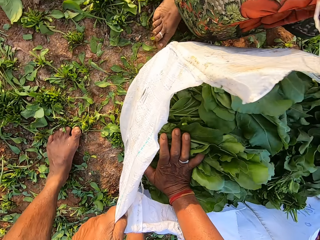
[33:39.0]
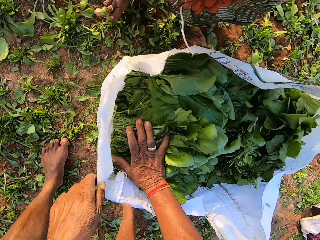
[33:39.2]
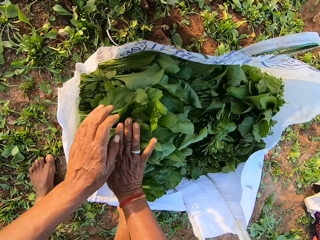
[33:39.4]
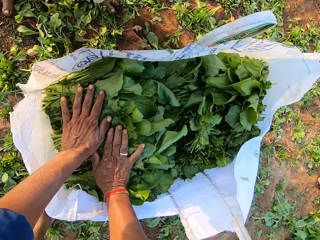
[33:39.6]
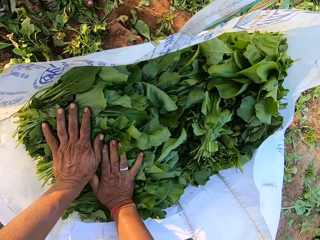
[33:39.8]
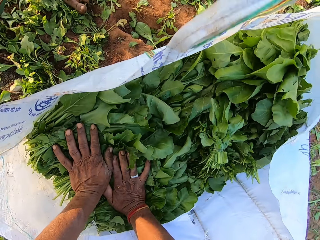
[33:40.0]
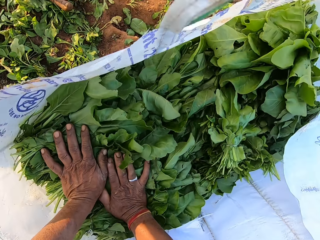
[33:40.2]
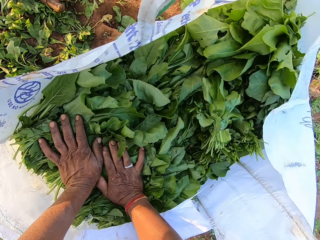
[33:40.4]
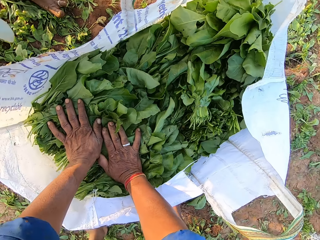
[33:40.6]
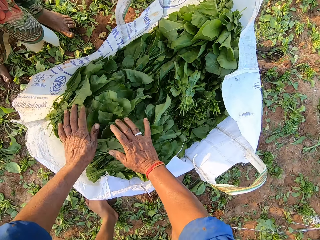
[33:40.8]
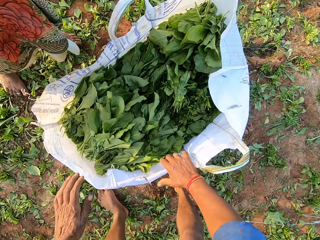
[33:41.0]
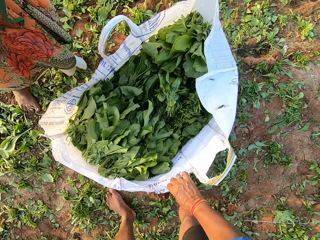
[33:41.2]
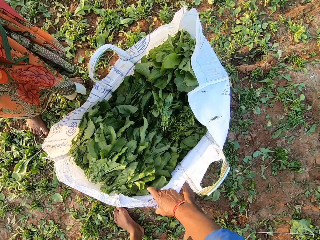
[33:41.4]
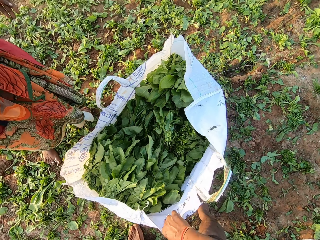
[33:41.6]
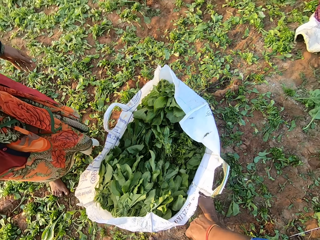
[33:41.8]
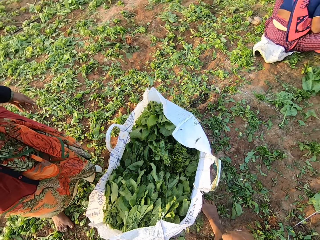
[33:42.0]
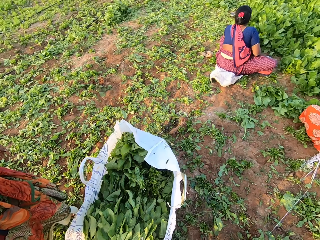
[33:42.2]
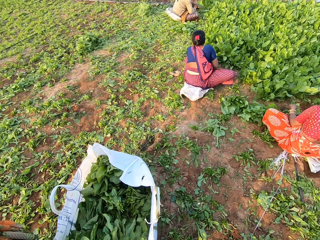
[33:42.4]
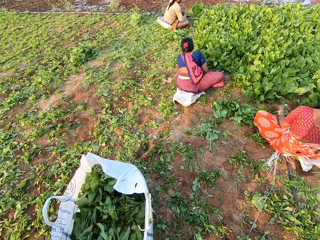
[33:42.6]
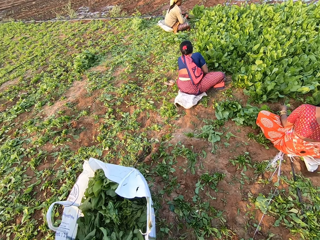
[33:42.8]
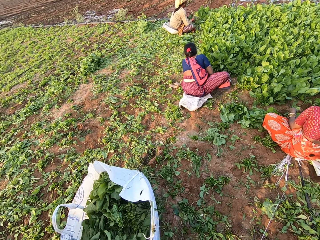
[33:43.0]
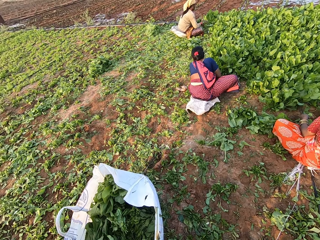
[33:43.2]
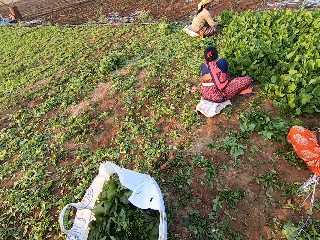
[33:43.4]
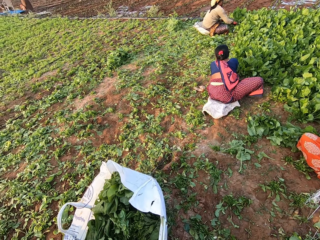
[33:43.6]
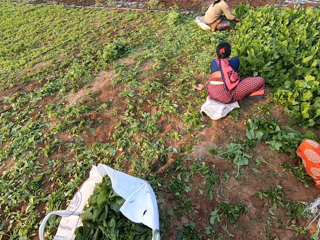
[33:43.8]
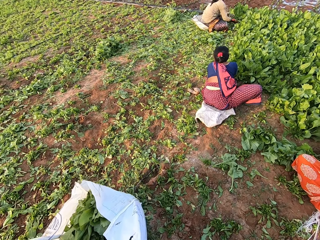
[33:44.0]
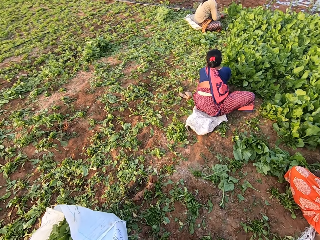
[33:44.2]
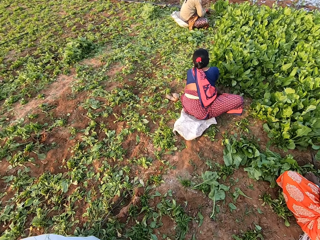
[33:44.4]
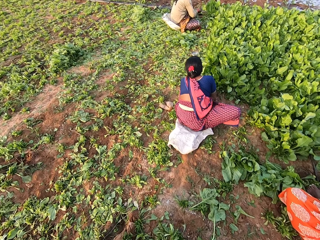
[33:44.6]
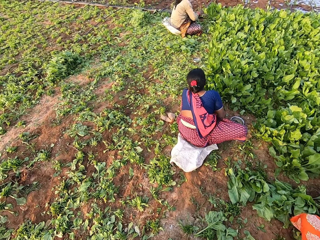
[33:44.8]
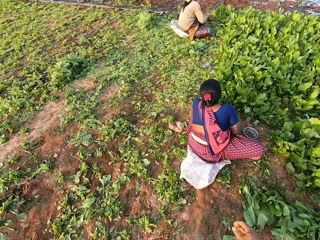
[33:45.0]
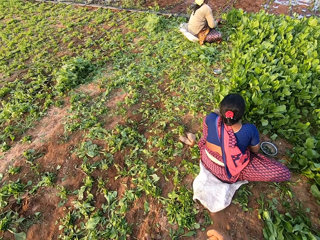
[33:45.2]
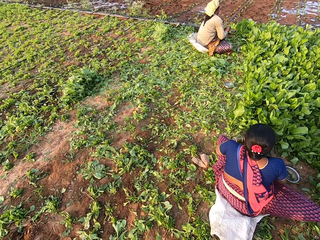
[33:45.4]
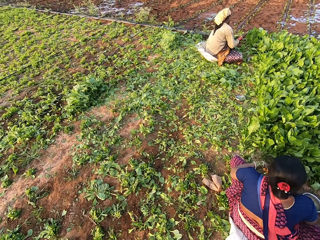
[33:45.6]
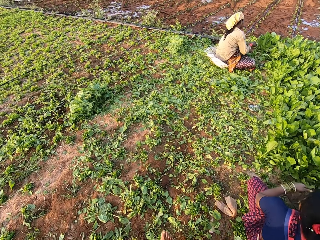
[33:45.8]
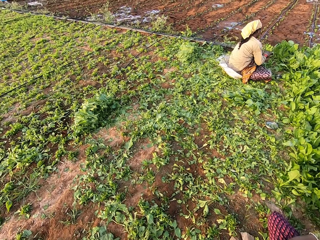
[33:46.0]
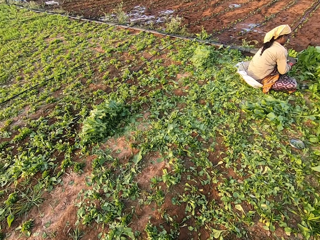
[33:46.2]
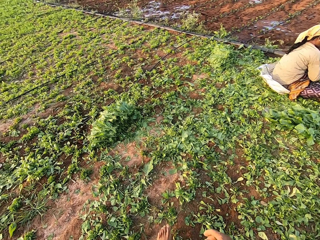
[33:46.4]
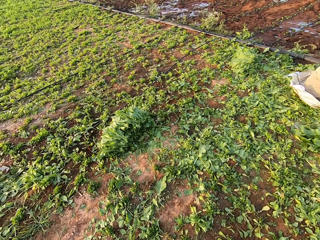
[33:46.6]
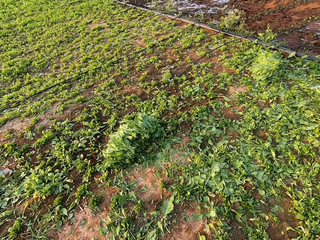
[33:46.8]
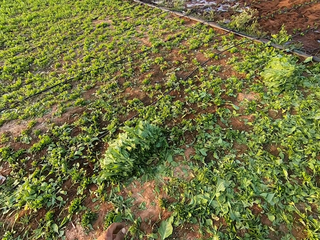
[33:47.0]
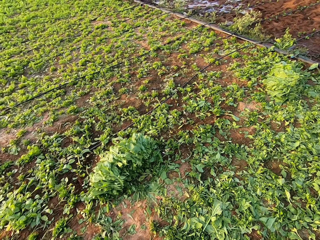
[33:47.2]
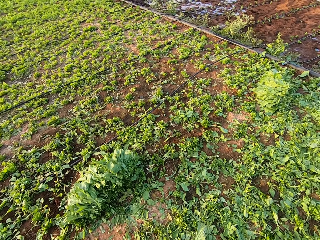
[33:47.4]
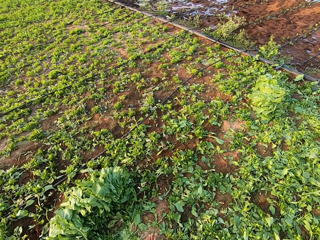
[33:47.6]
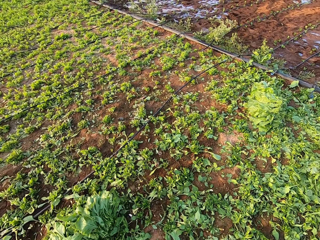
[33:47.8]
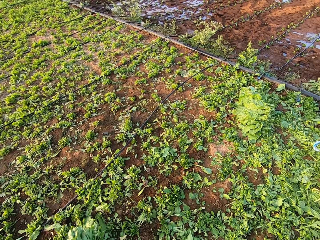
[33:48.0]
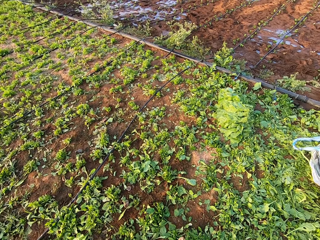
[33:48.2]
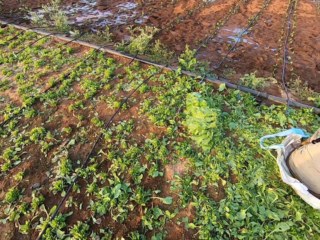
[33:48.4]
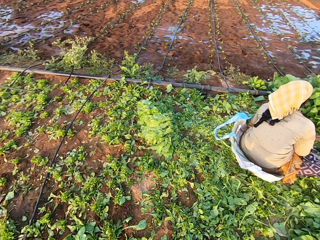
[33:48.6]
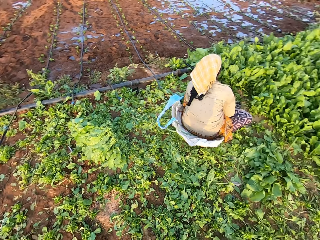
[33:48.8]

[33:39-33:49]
The camera wearer presses the bunch of vegetables in the sack with his hands. He holds the sack on the ground with his right hand. He walks around the garden. The woman touches the vegetables on the ground with her hands.

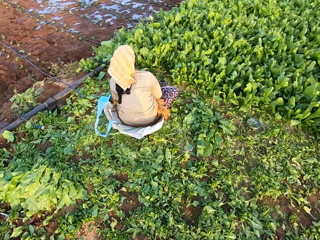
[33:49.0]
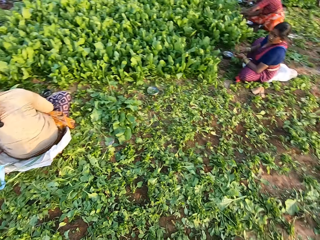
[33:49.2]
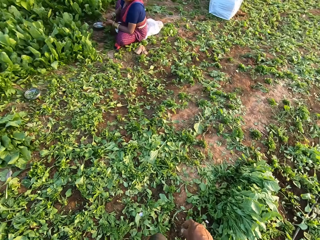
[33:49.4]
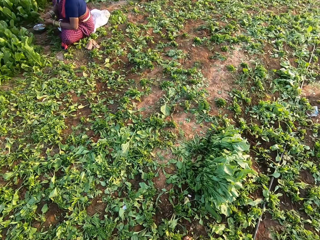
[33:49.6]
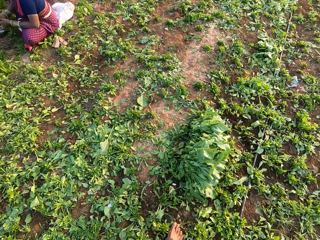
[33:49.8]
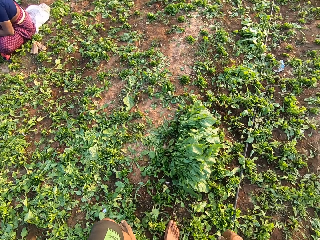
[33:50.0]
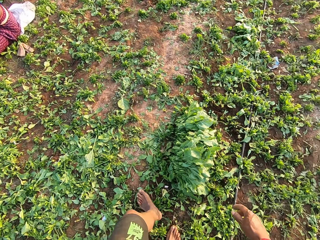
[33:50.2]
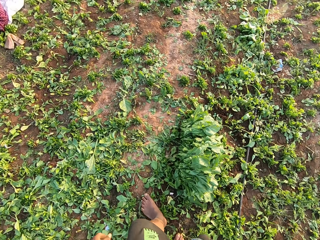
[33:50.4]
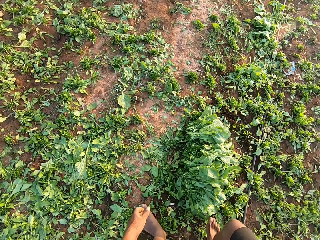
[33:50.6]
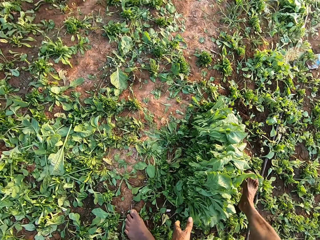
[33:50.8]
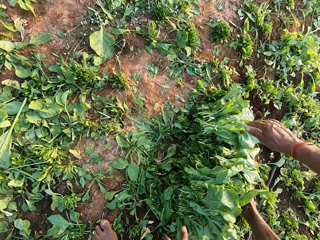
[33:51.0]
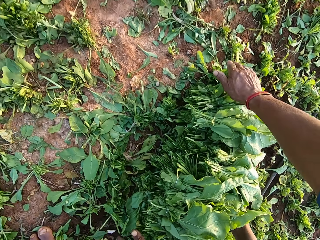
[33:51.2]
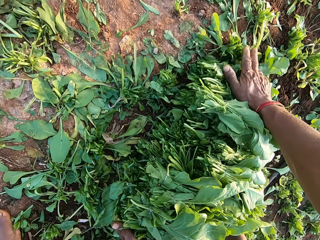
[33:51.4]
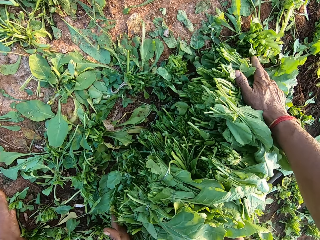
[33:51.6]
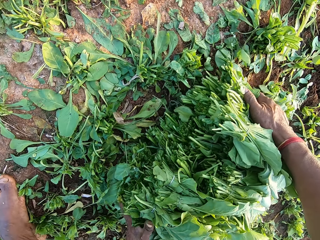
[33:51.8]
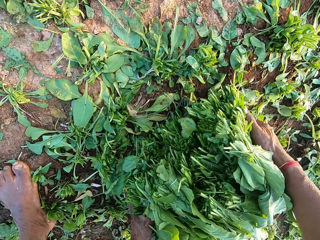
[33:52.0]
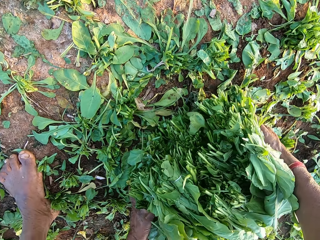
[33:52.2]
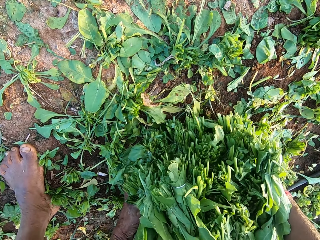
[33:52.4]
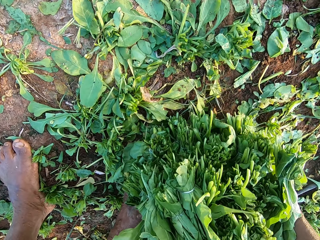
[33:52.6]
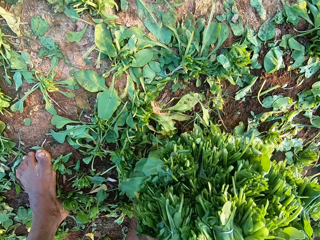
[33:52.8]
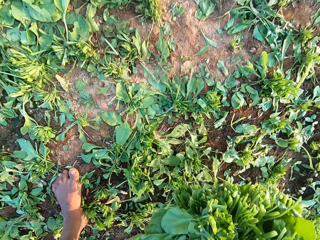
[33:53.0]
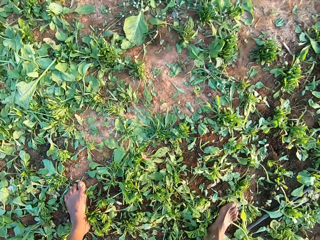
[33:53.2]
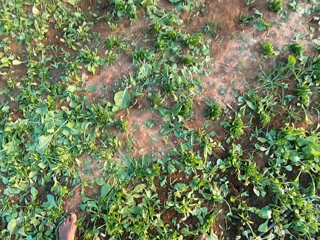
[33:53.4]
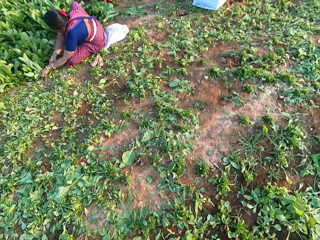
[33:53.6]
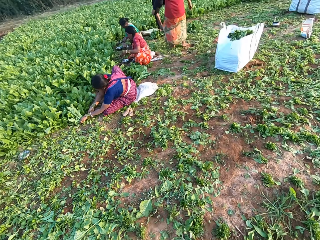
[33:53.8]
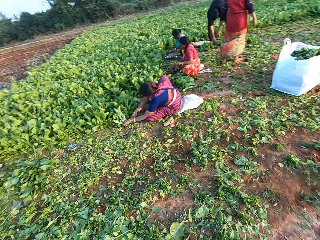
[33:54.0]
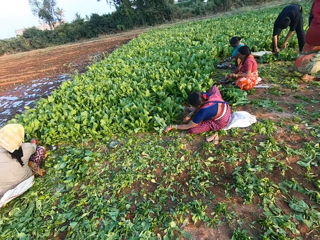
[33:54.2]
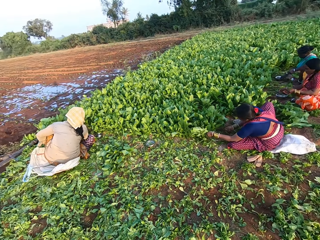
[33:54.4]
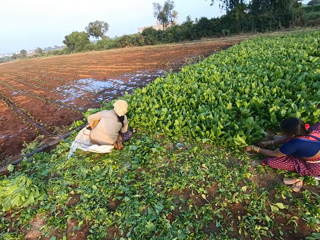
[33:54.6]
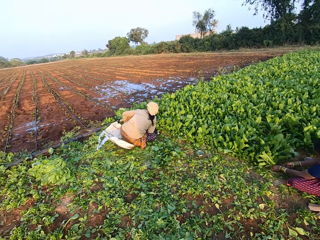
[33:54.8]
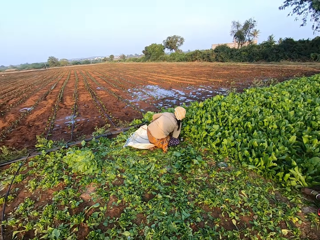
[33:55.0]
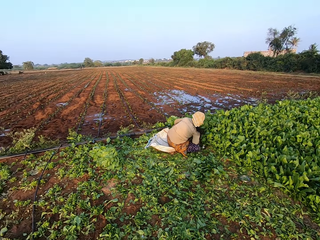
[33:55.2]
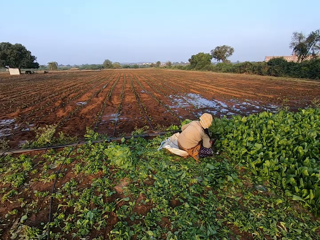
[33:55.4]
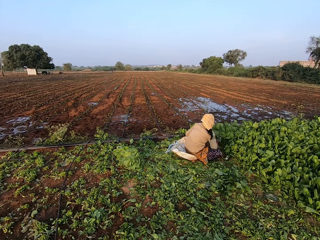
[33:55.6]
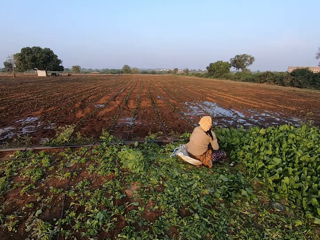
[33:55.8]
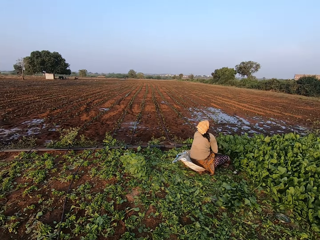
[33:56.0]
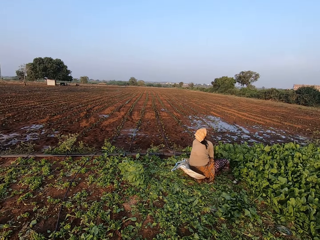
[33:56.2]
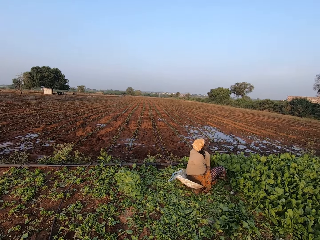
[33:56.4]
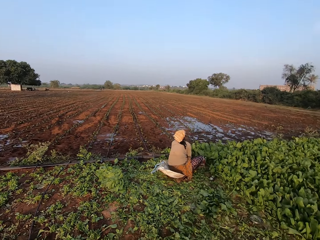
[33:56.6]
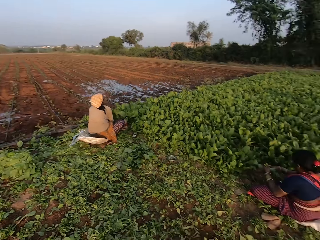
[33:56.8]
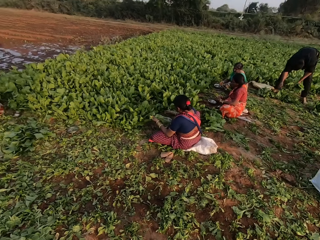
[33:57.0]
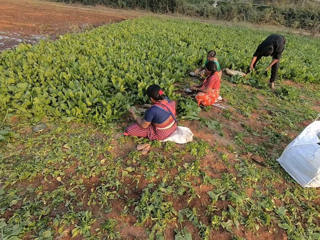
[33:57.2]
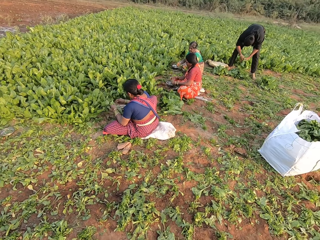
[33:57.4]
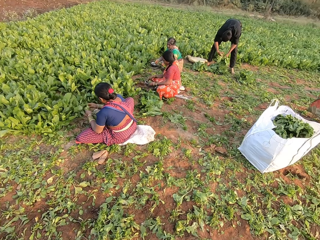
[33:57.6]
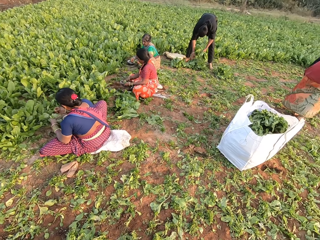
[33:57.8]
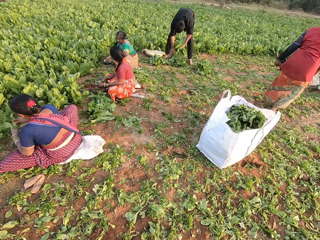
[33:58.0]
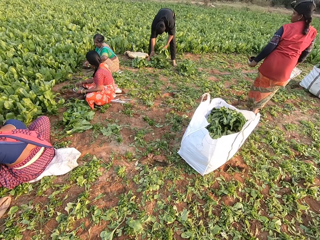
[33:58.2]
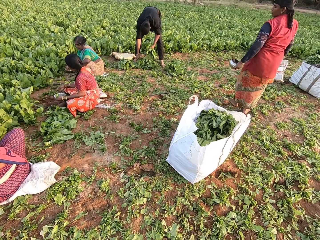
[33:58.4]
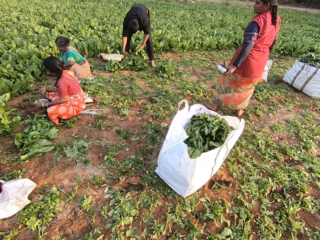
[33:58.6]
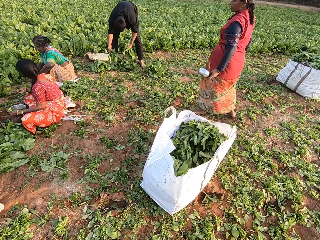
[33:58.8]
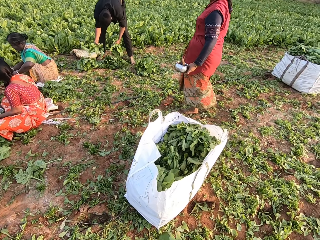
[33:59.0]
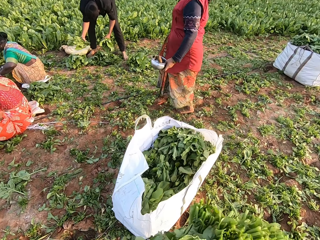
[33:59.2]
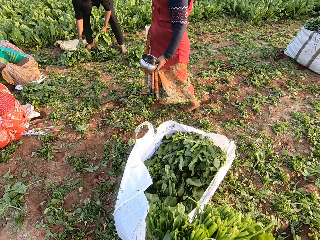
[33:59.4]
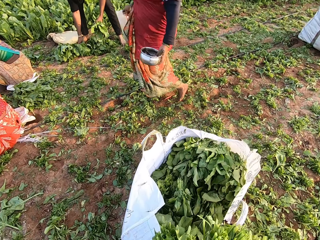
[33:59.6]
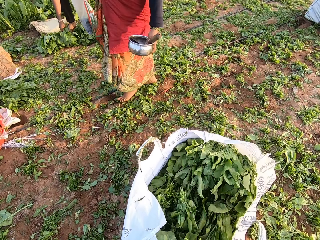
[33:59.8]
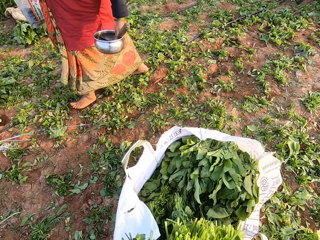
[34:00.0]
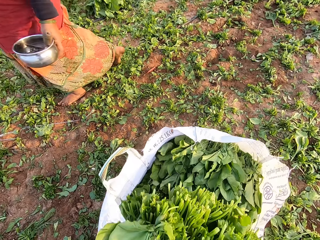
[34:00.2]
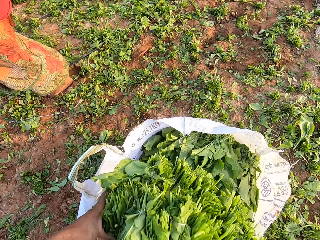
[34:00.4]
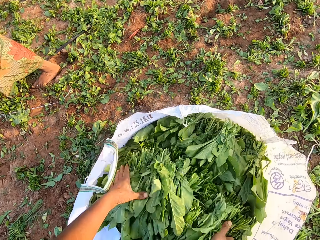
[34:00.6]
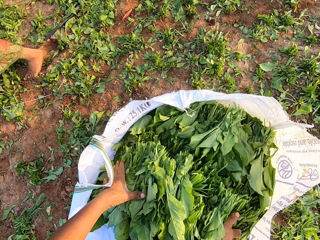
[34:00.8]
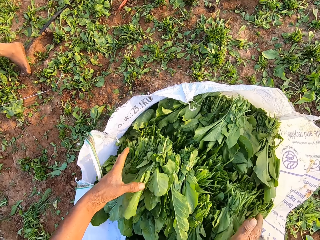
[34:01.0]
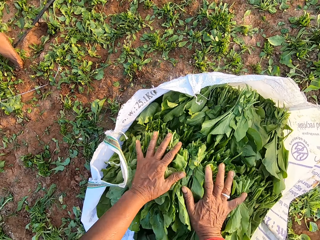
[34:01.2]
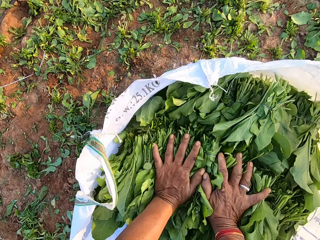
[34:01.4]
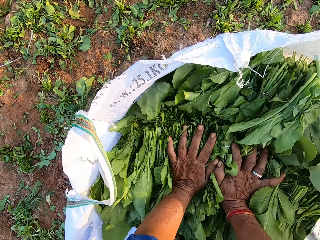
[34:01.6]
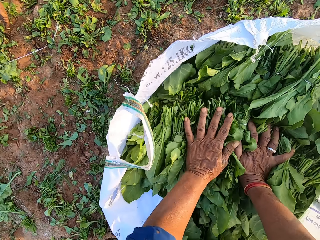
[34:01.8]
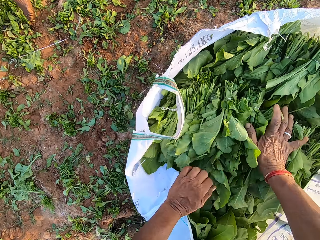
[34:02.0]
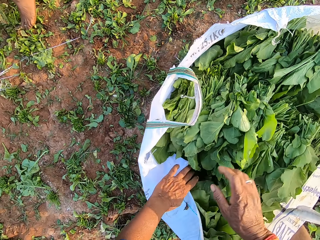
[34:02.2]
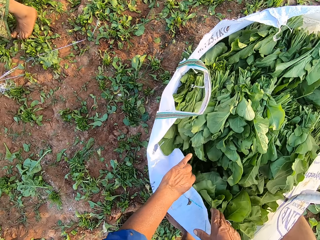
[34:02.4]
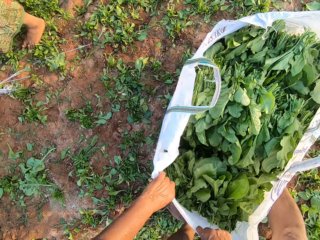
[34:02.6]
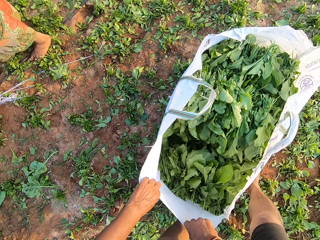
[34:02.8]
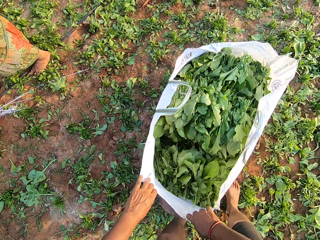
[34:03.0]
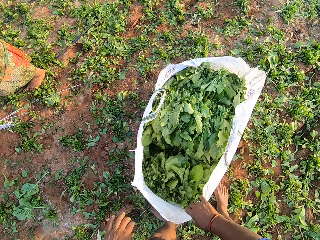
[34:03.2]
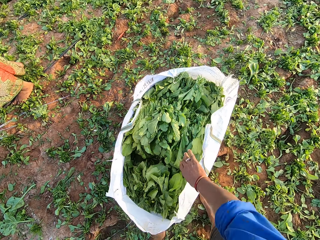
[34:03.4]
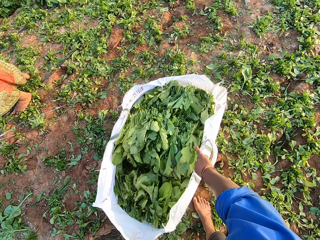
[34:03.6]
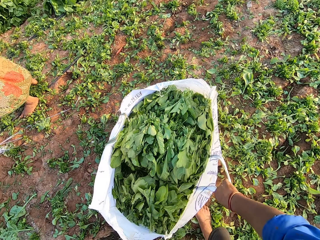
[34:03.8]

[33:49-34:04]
The camera wearer turns around. The woman touches the vegetables on the ground with her hands. The camera wearer packs up the bunch of vegetables on the ground with his hands. The woman harvests the vegetable from the ground with the sickle in her right hand. The camera wearer moves the green vegetables to the plastic bag or sack. The man arranges the bunch of vegetables on the ground with his right hand. The camera wearer drops the bunch of vegetables in the sack with his hands. He presses the bunch of vegetables in the sack with his hands. He holds the sack with his hands. He opens the sack wide open.
